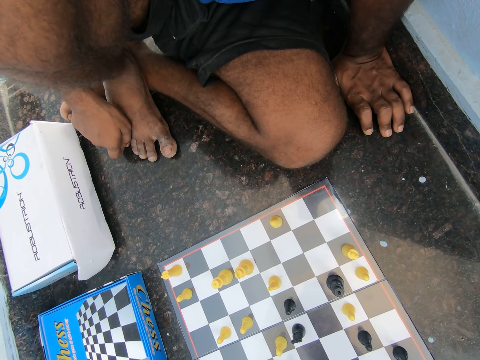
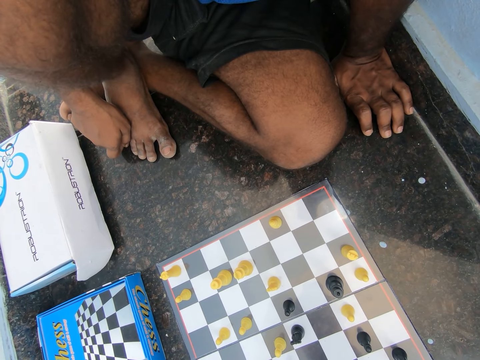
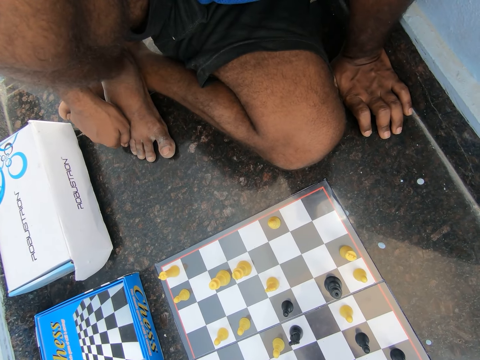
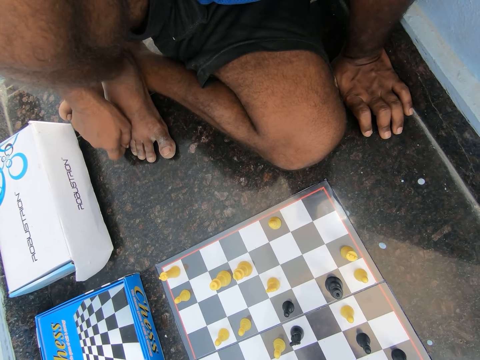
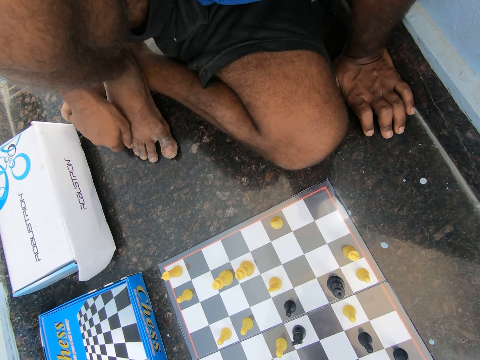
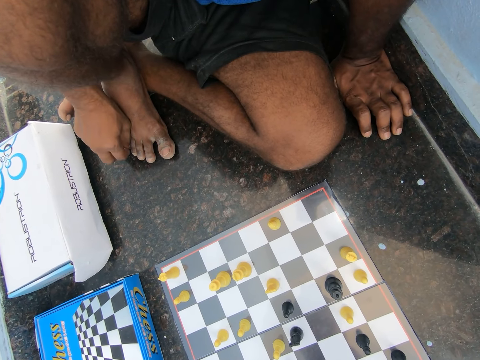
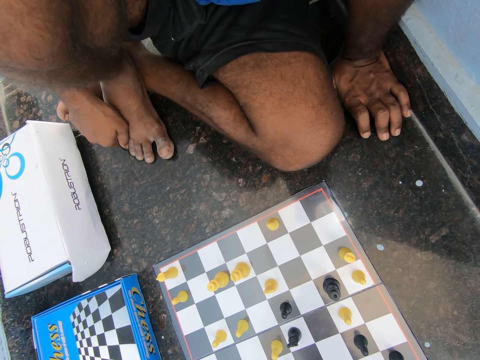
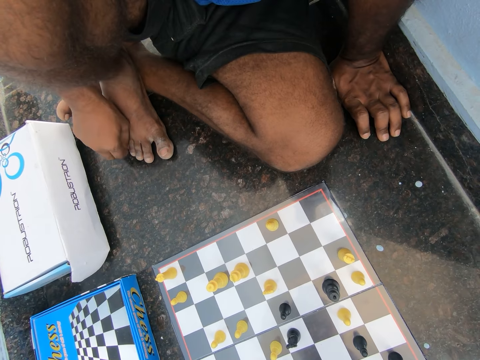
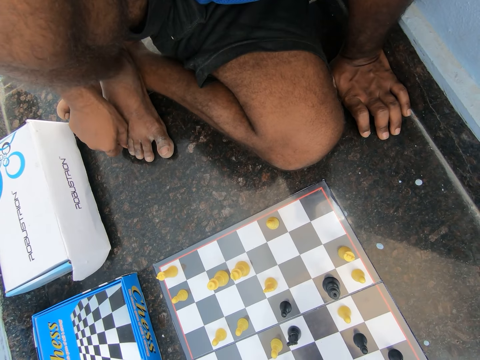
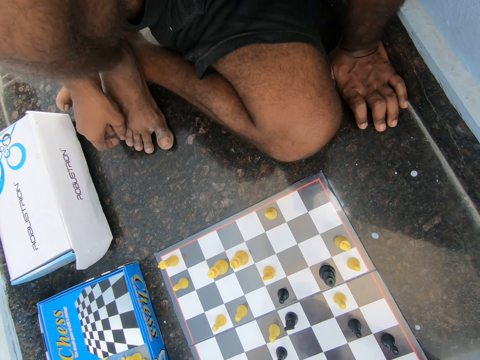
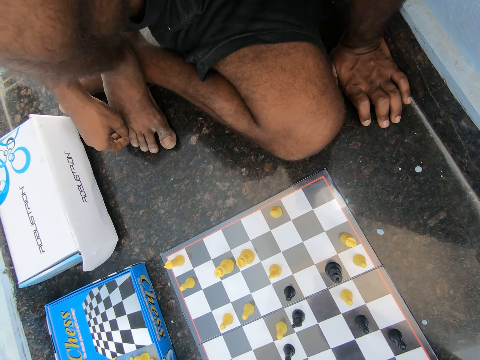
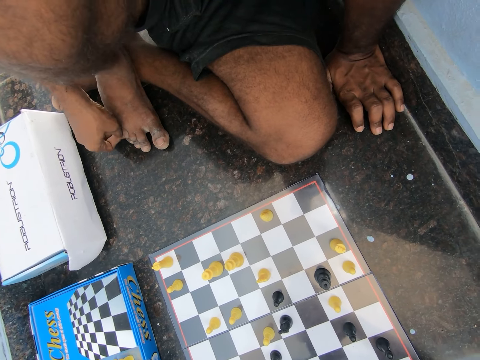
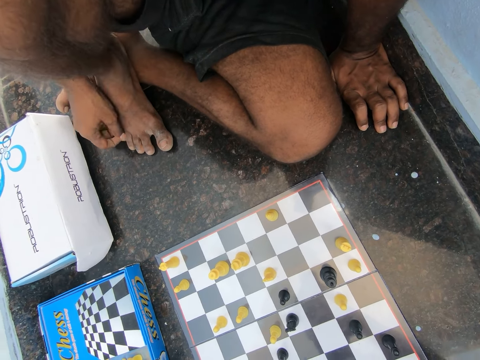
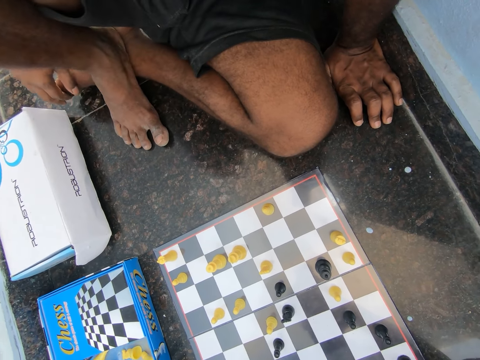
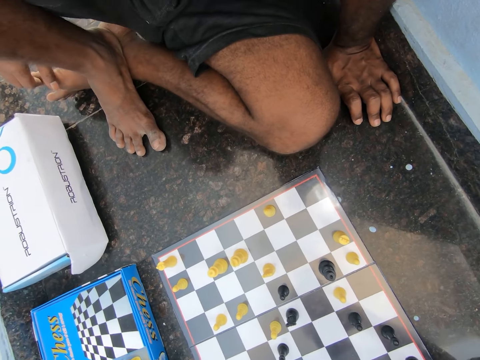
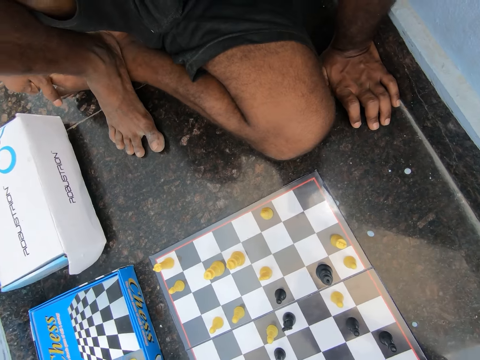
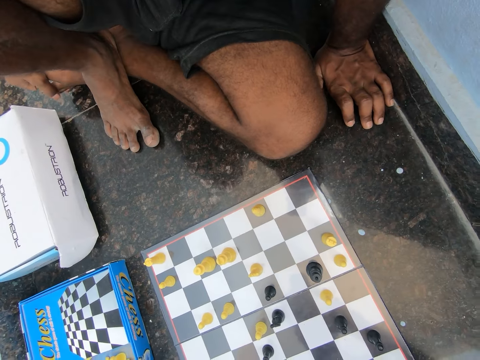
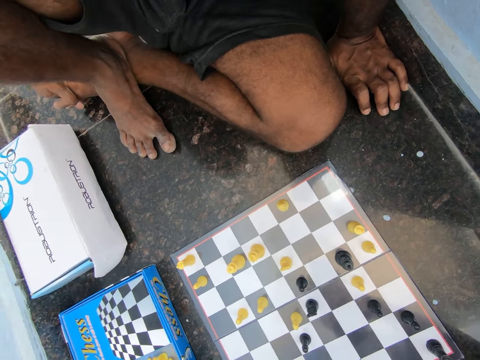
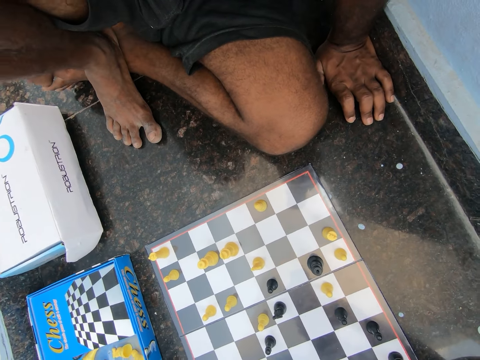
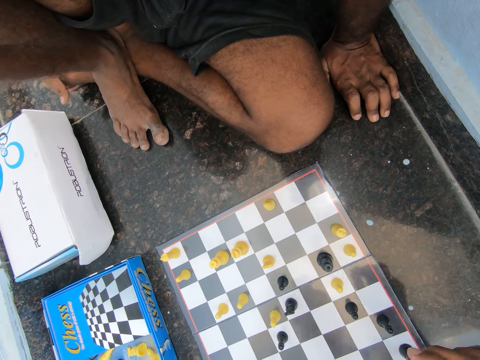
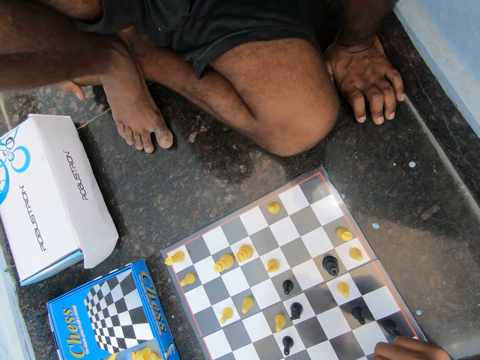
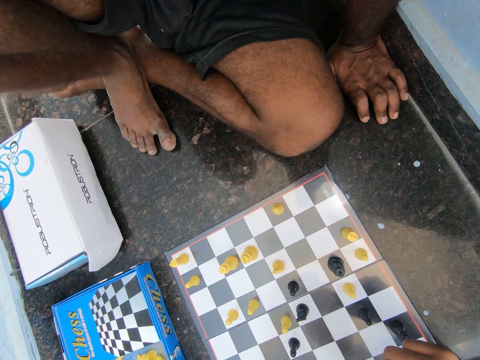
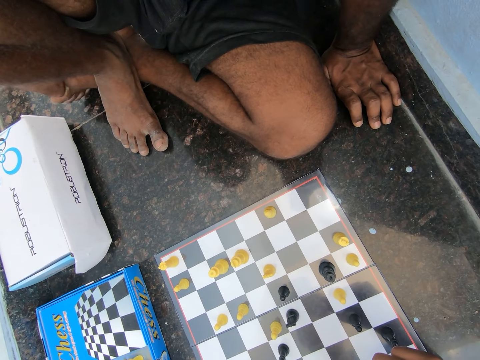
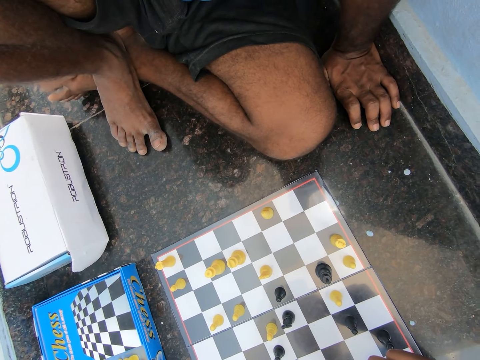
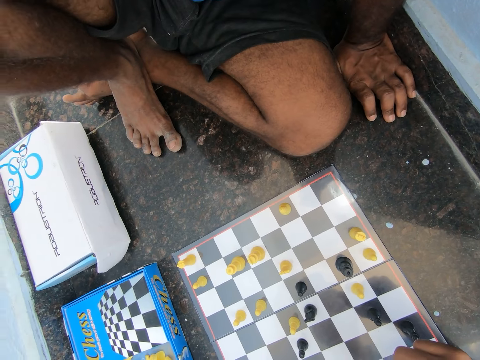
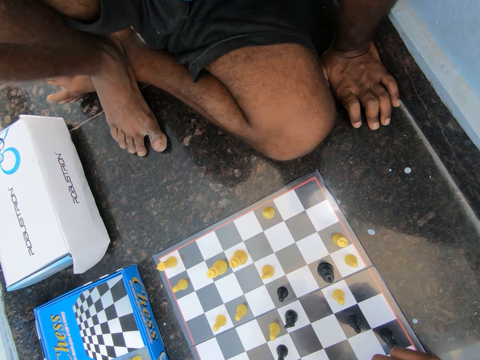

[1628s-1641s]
The camera wearer scratches the foot.

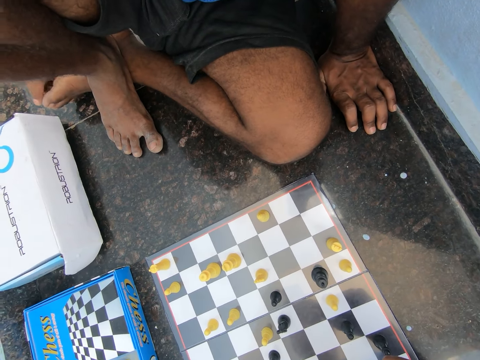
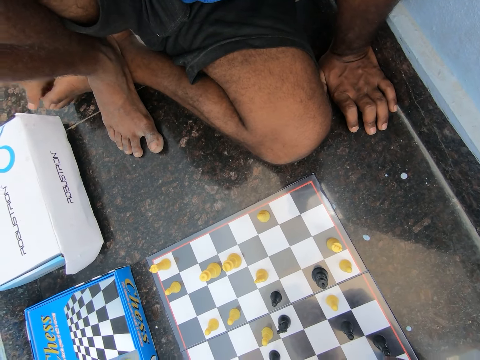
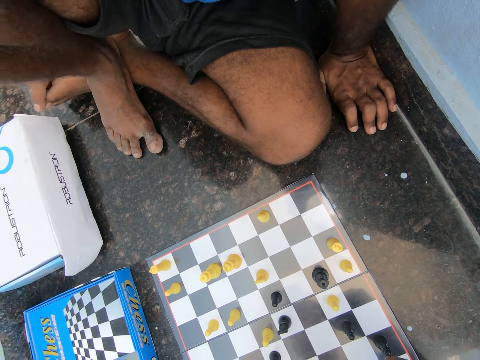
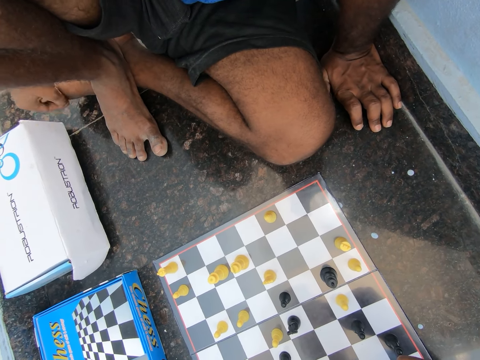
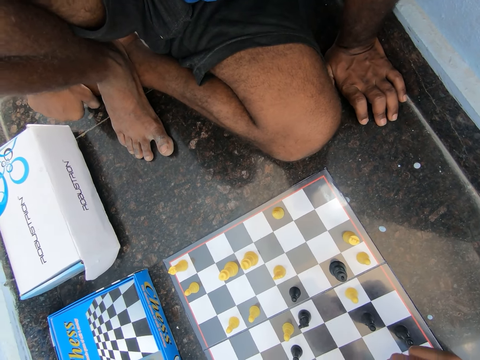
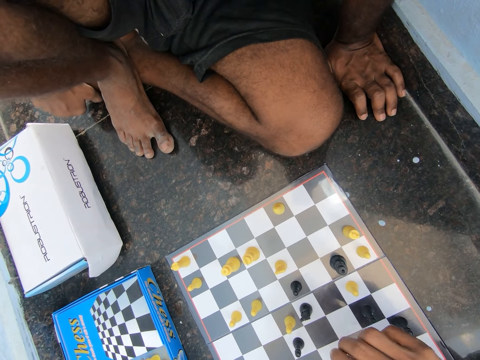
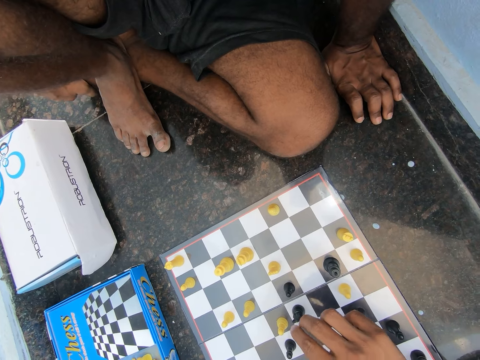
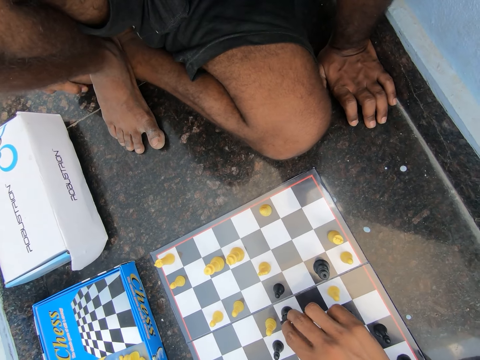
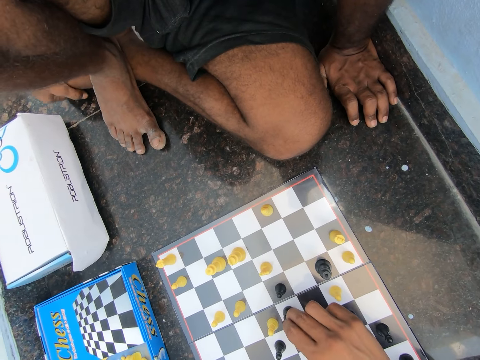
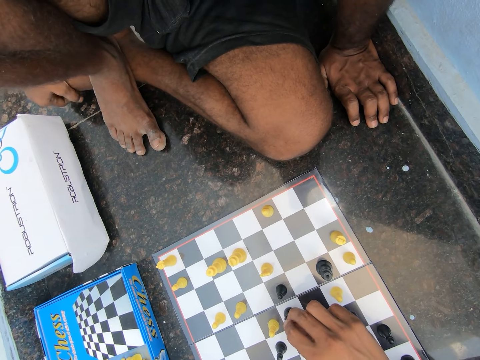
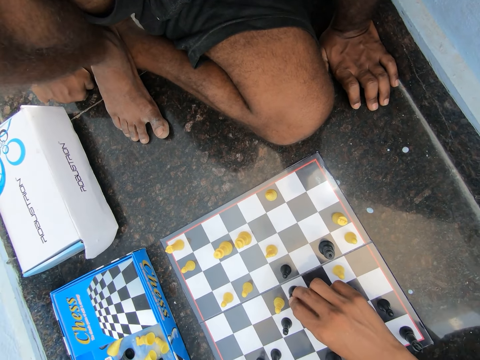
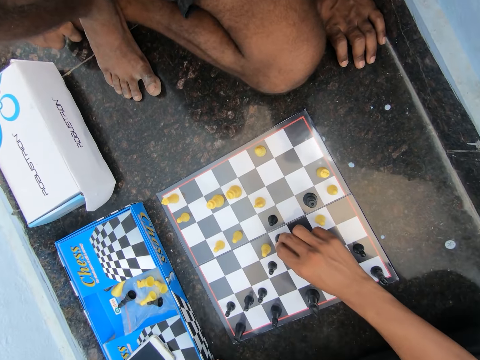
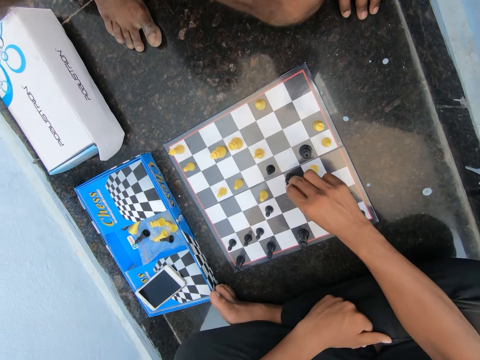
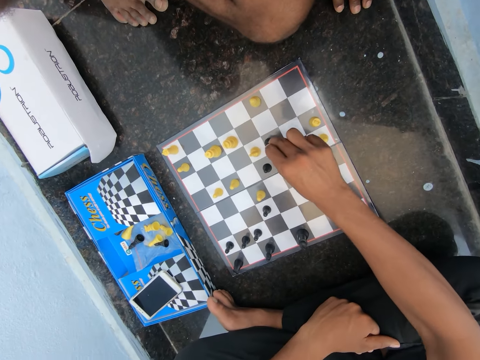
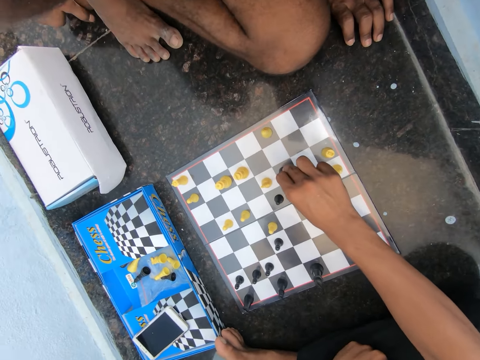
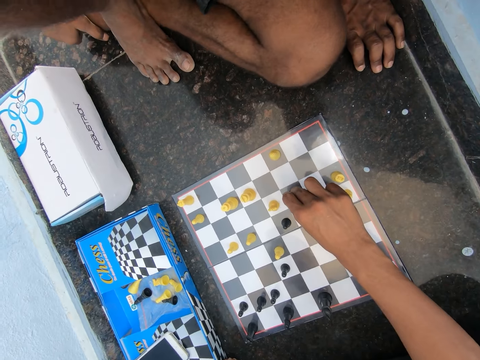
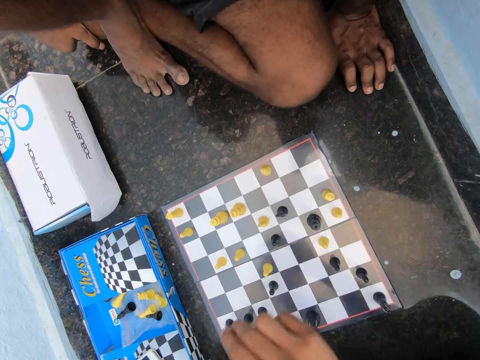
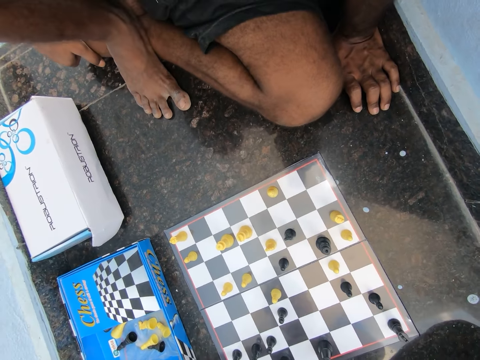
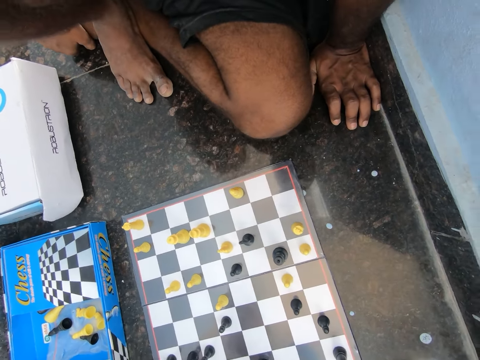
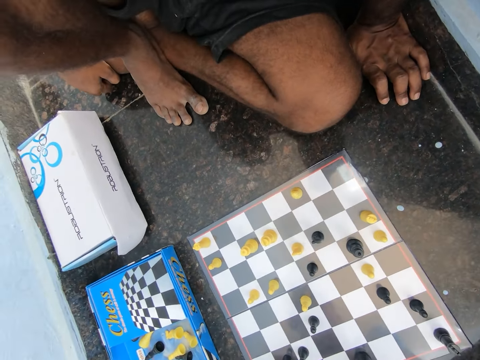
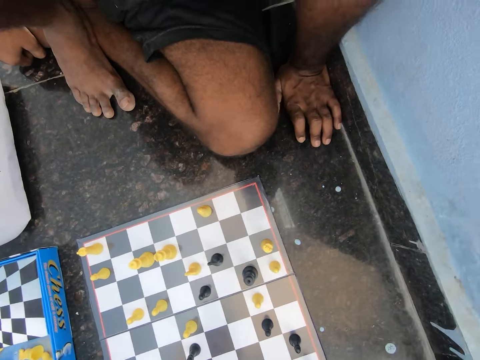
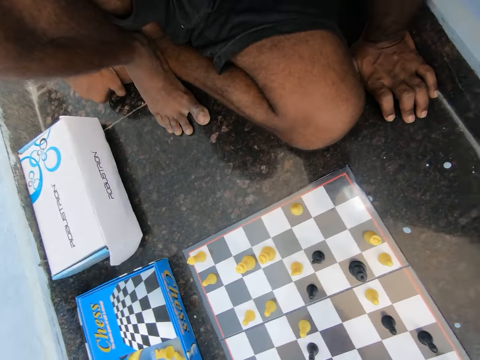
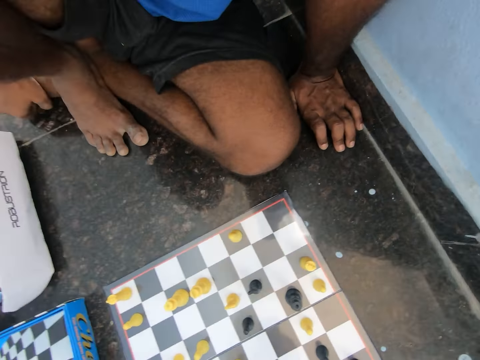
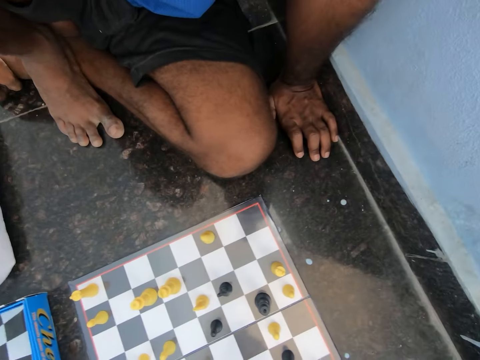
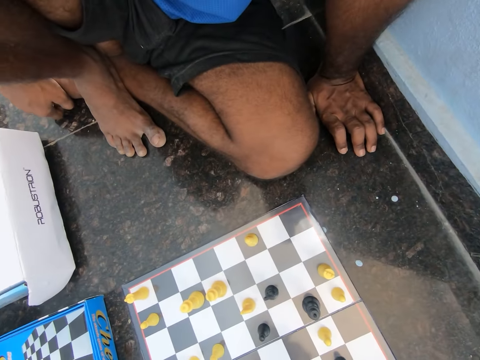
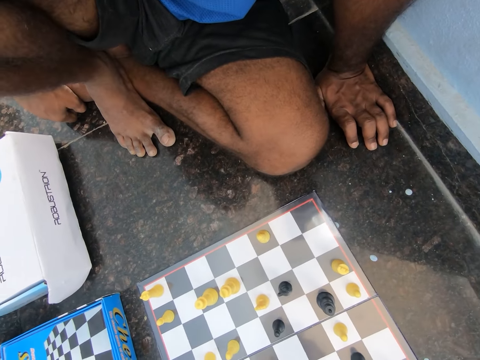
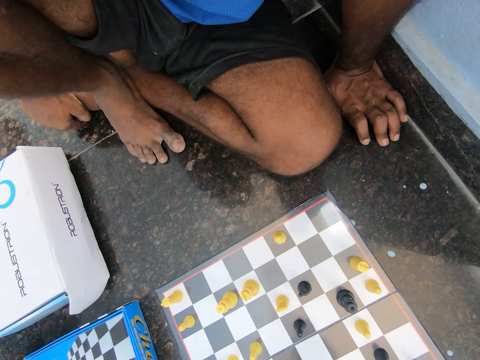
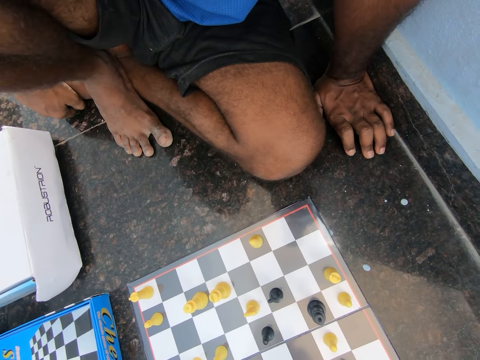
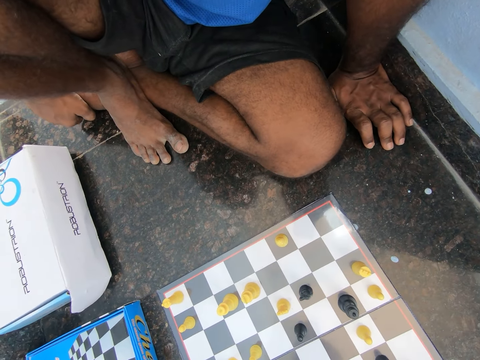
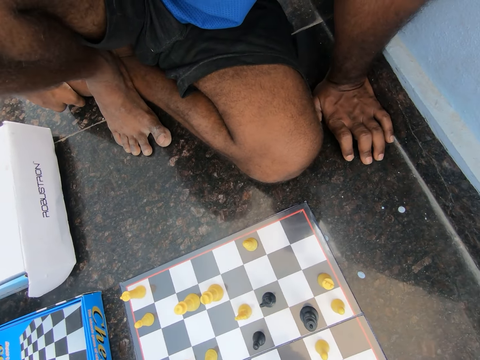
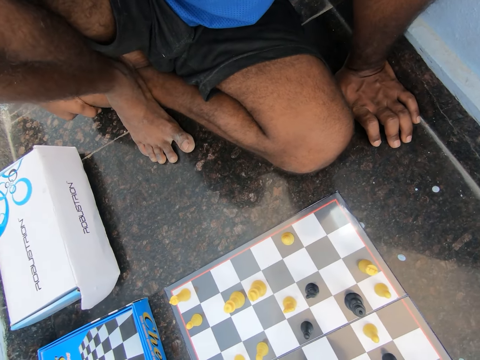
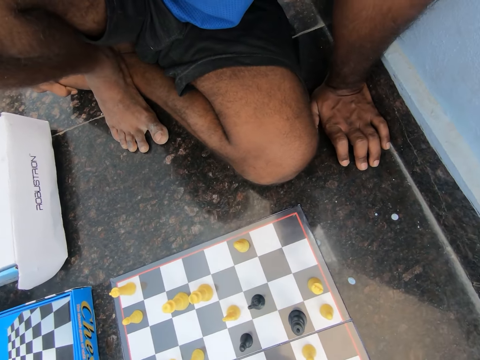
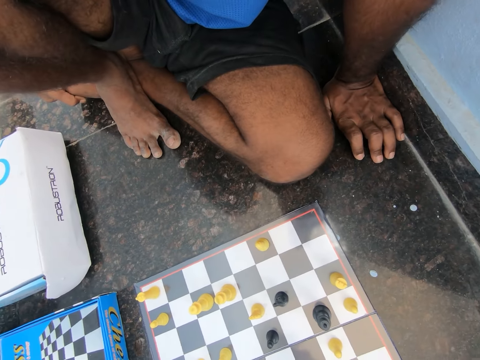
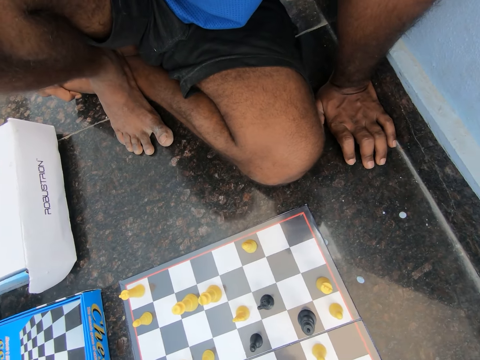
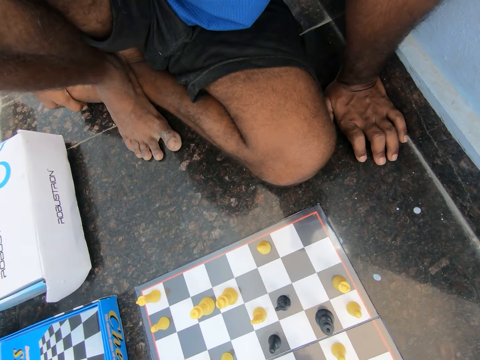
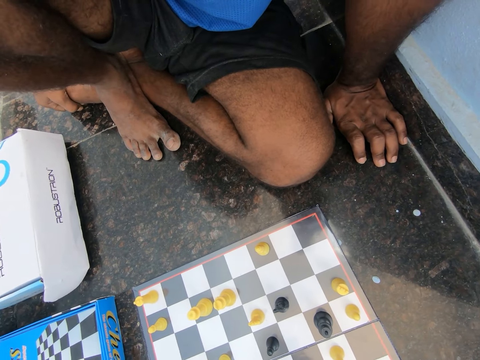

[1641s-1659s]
The man plays chess. The camera wearer plays chess with the man on the floor of the room. The man plays chess again. The camera wearer hits the knee on the ground. They change direction.
